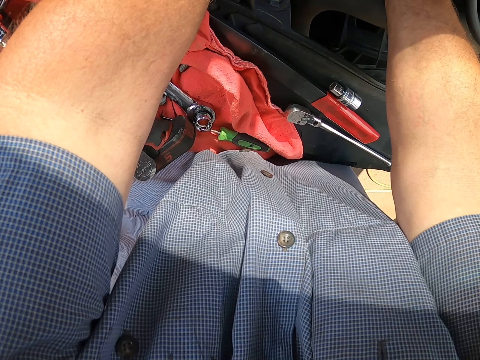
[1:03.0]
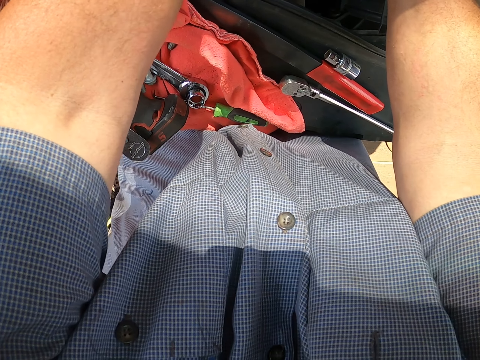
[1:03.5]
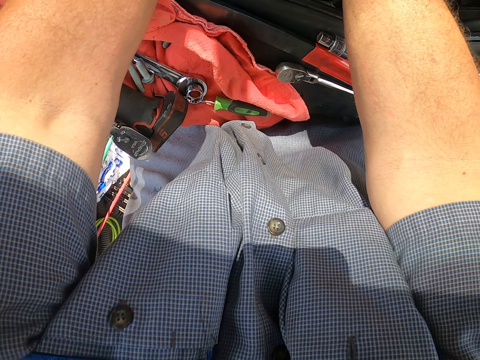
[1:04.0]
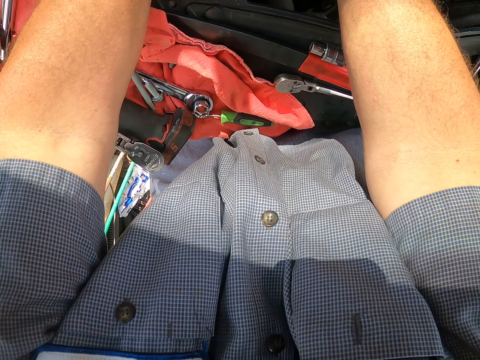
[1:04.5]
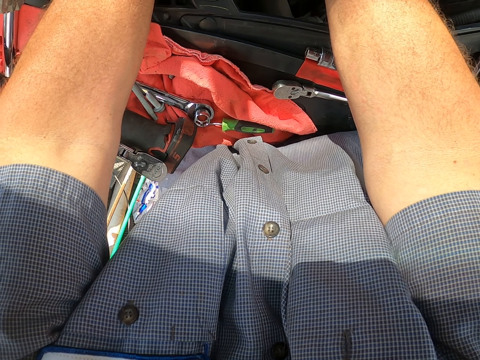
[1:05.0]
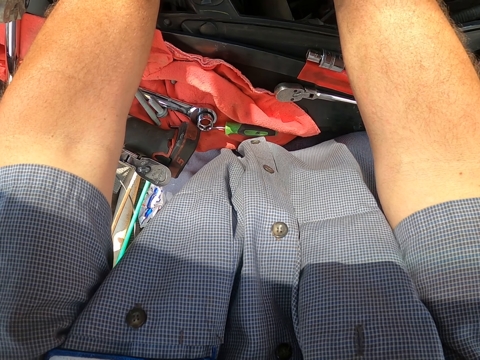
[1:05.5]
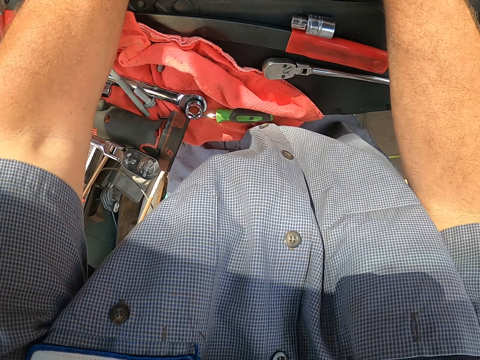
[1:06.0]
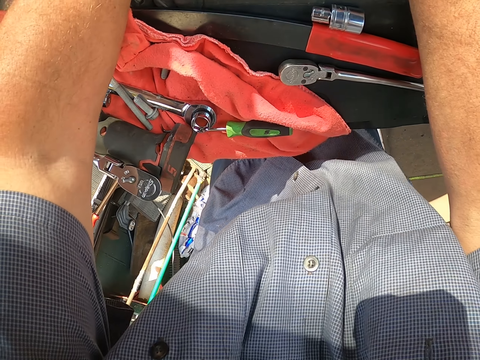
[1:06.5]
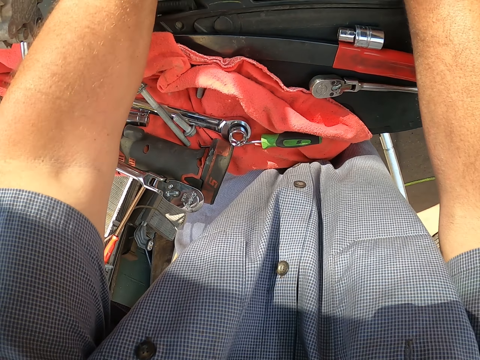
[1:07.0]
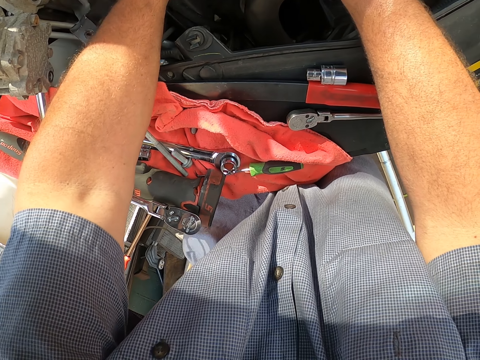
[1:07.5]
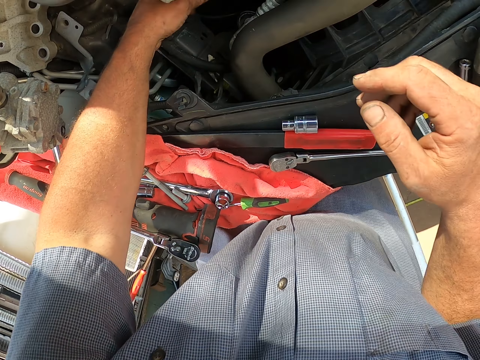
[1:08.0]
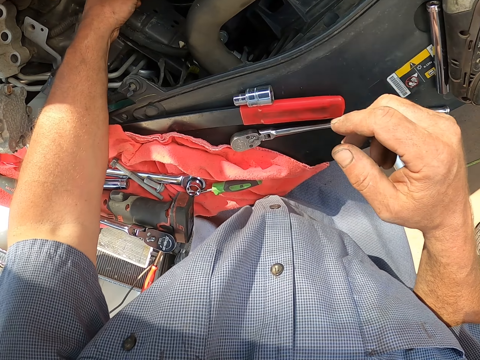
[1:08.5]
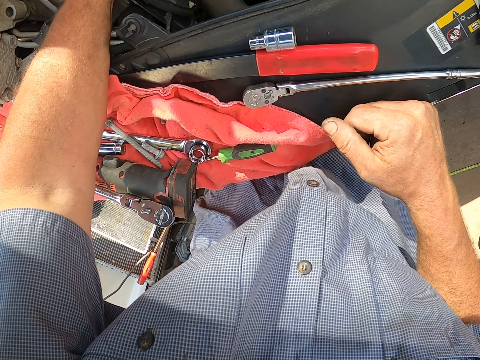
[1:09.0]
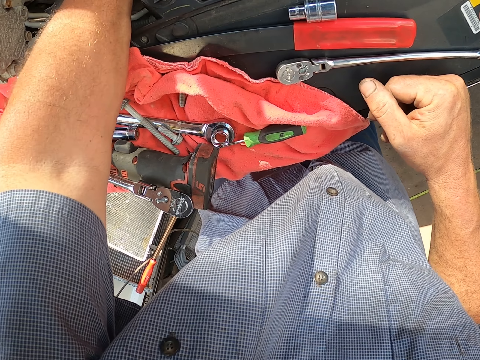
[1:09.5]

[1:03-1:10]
The camera wearer fits the screw inside the part in the bonnet. They reposition the right hand.

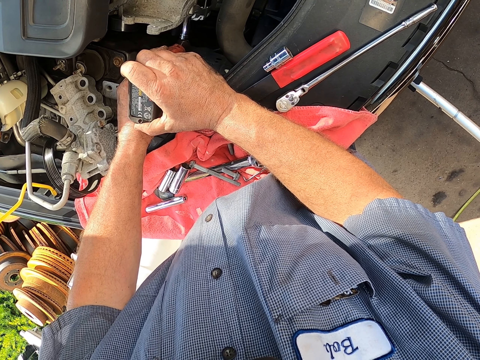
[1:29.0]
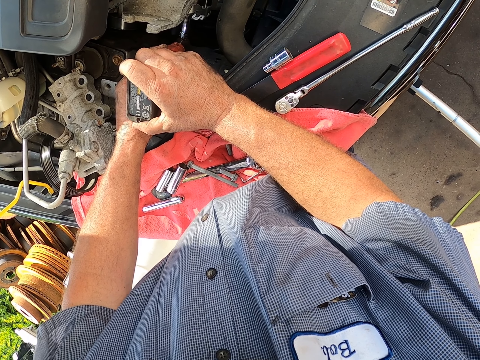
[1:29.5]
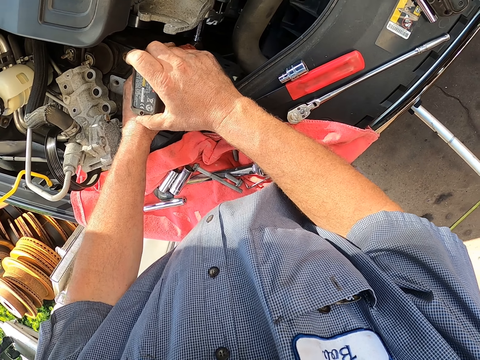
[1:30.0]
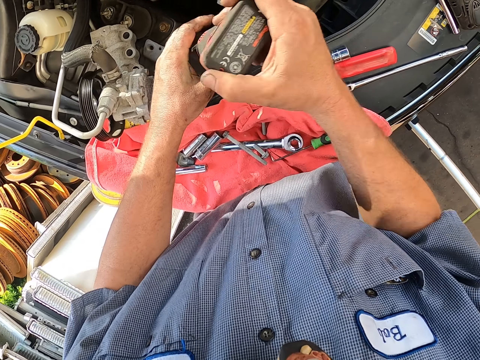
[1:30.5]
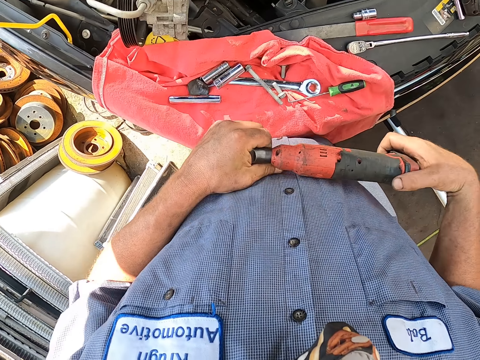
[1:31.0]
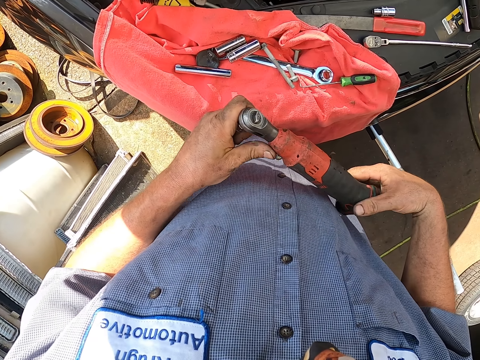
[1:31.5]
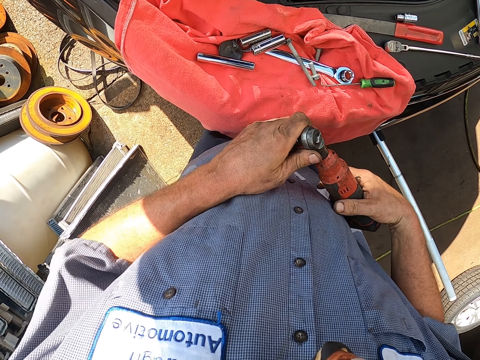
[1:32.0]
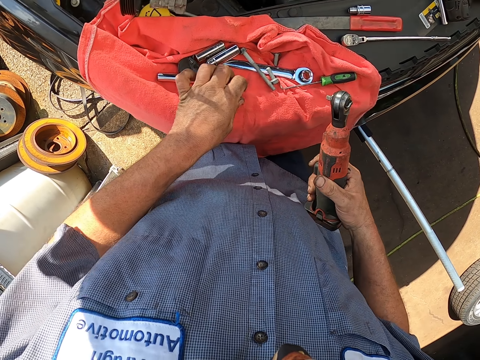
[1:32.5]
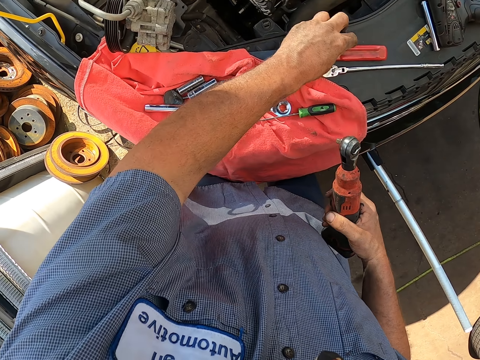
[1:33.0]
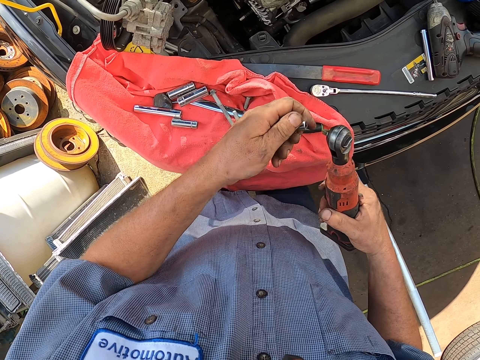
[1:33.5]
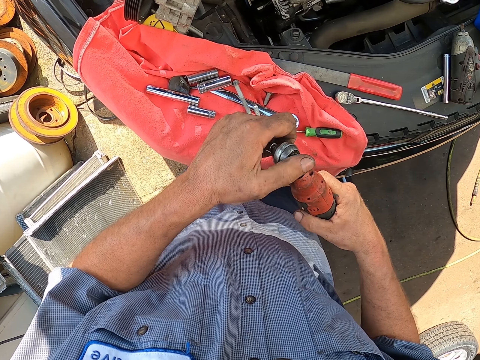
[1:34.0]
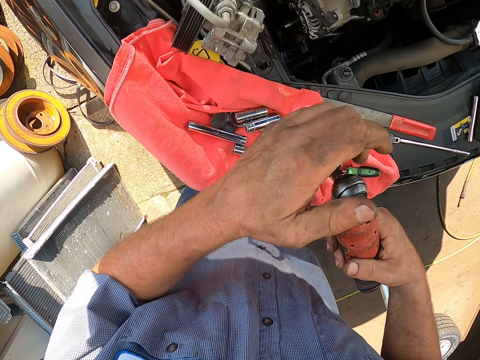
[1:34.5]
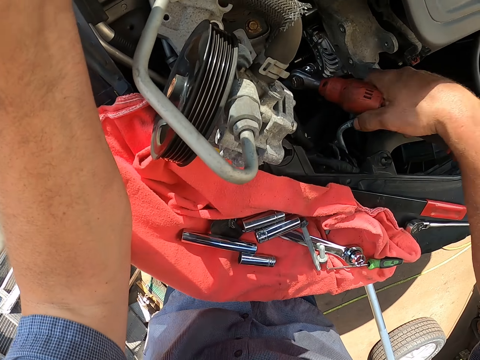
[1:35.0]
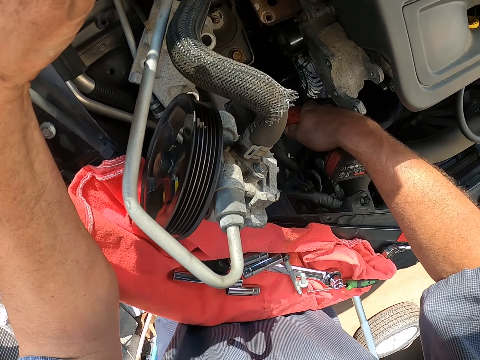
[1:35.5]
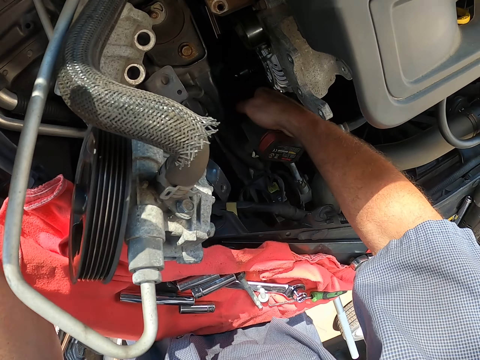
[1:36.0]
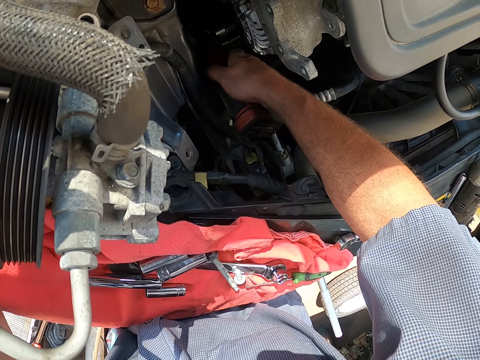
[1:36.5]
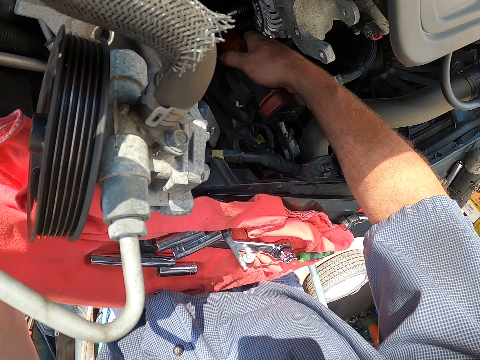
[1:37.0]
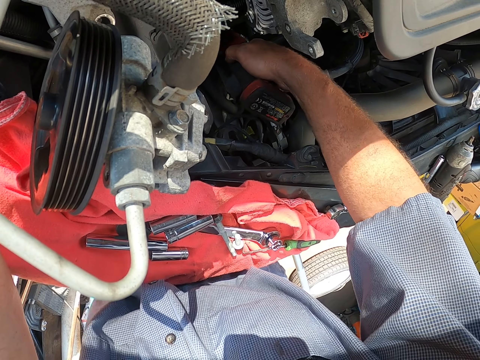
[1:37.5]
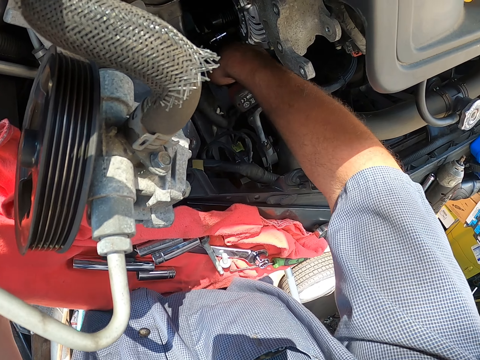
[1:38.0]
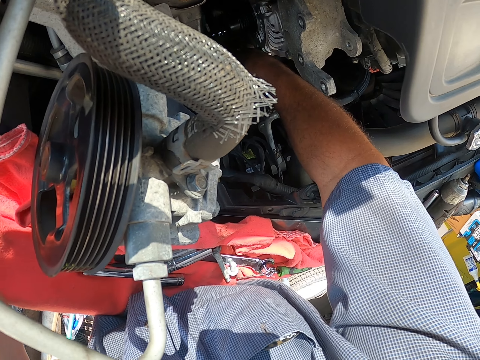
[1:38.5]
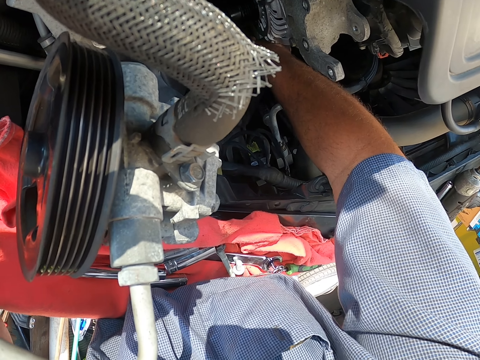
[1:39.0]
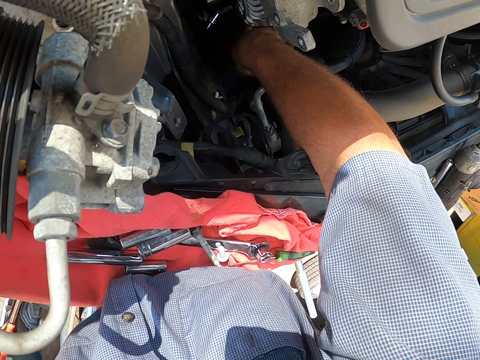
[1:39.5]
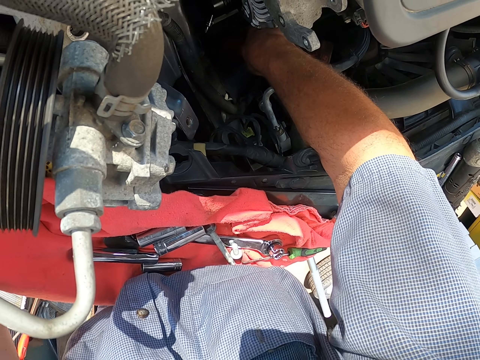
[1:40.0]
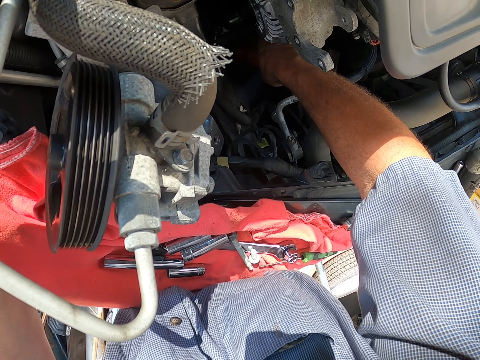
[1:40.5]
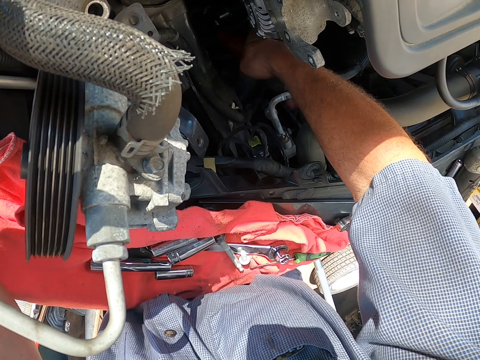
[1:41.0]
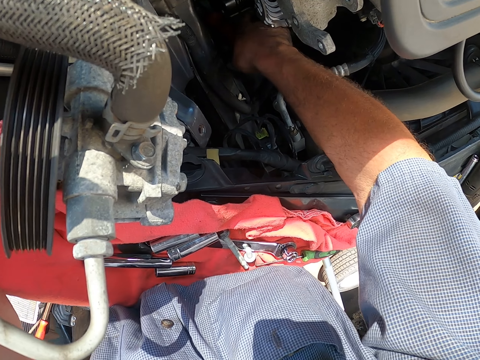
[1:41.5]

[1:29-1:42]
The camera wearer removes the bolt driver or wrench from the part under the bonnet. They remove the bolt bit or socket from the driver. They drop the socket. They take another bit from under the bonnet. They fit the bit to the driver. They move the left hand. They fix the engine. They fit the bolt driver on the bolt under the bonnet and fasten the bolt with the bolt driver.

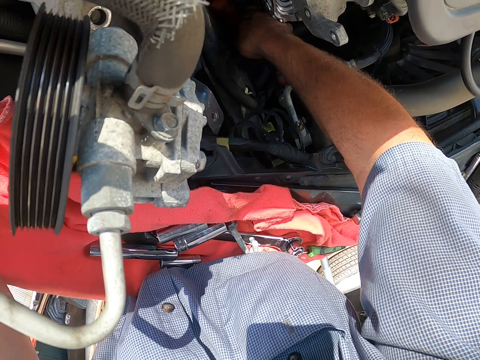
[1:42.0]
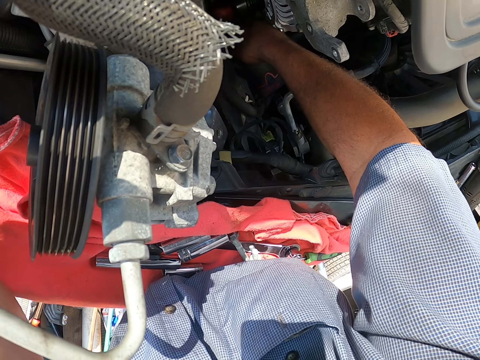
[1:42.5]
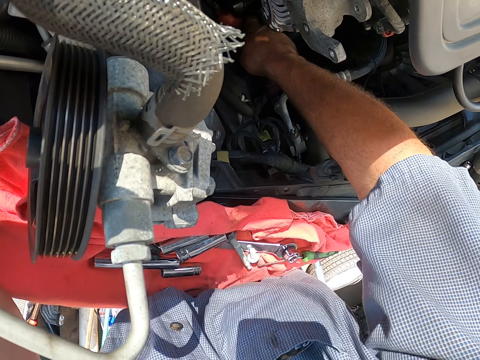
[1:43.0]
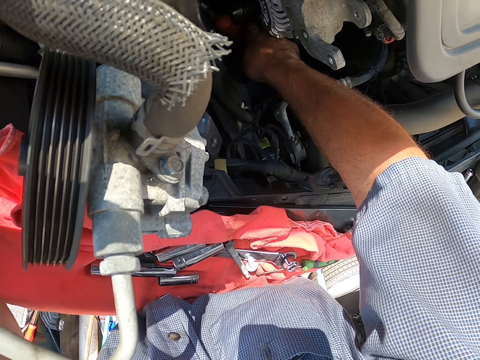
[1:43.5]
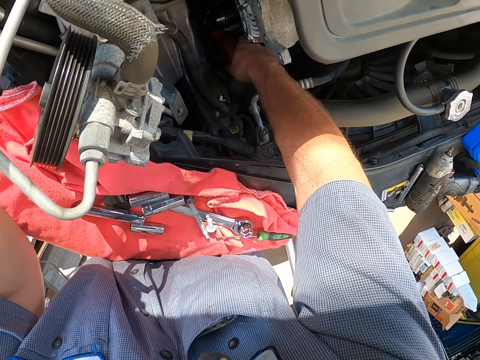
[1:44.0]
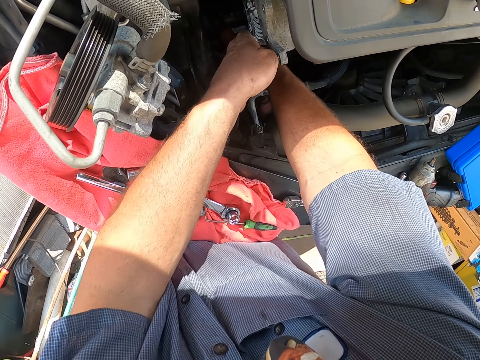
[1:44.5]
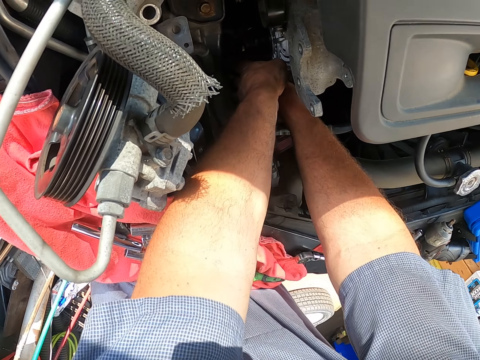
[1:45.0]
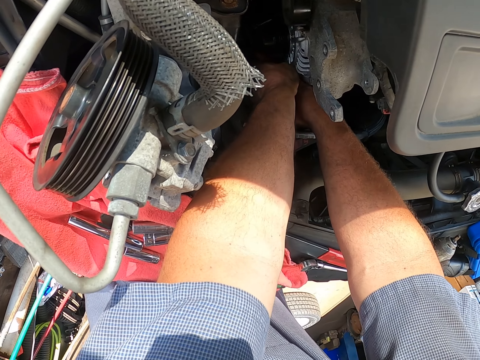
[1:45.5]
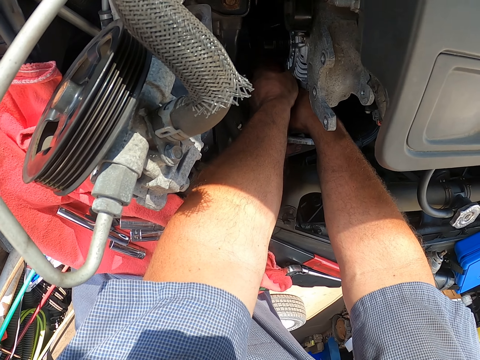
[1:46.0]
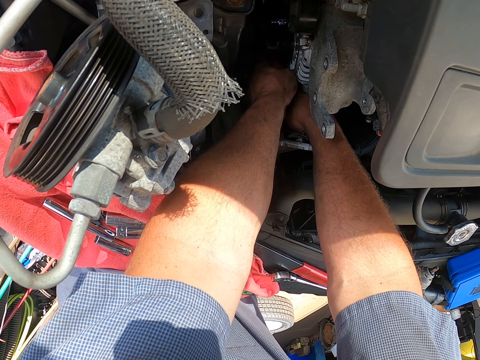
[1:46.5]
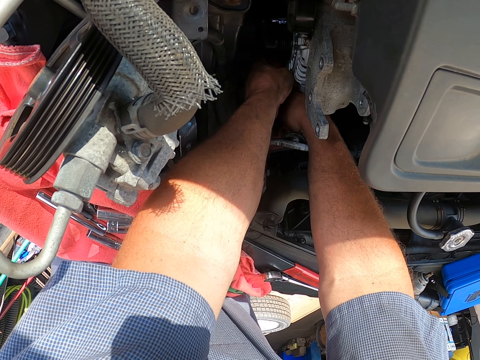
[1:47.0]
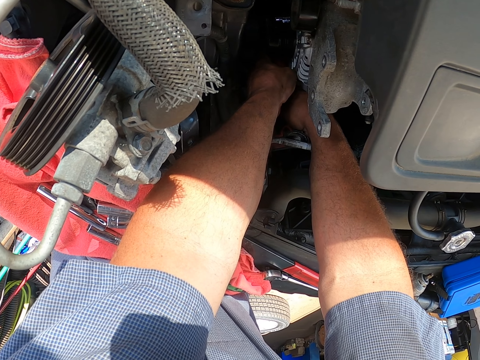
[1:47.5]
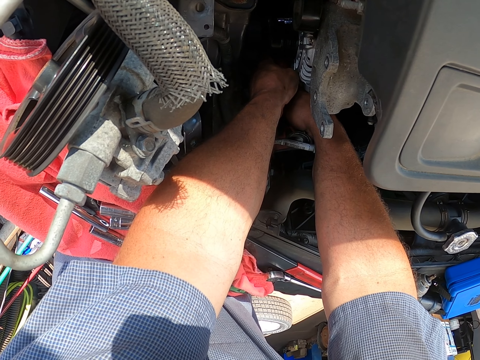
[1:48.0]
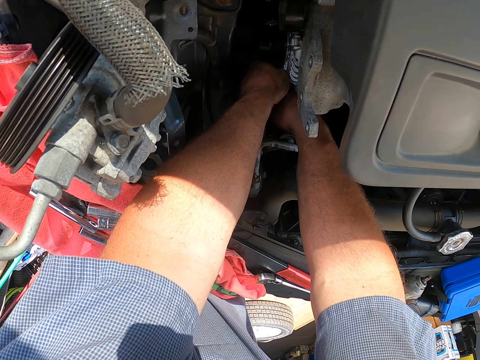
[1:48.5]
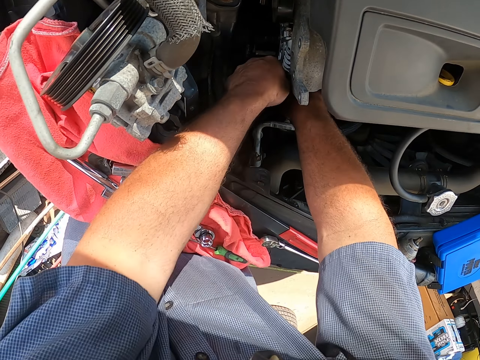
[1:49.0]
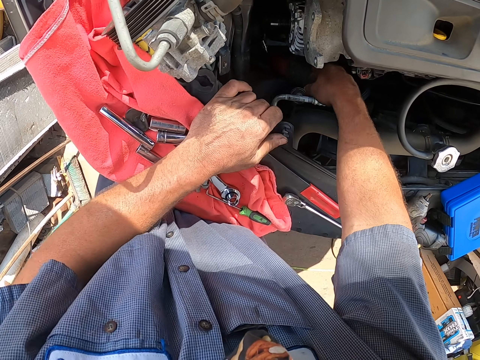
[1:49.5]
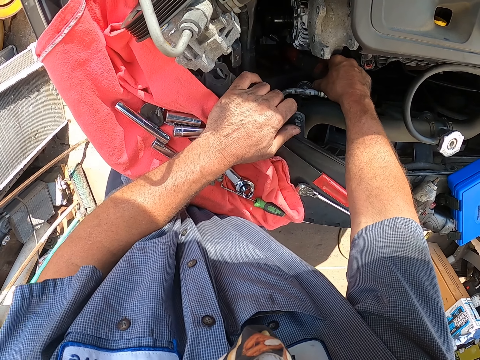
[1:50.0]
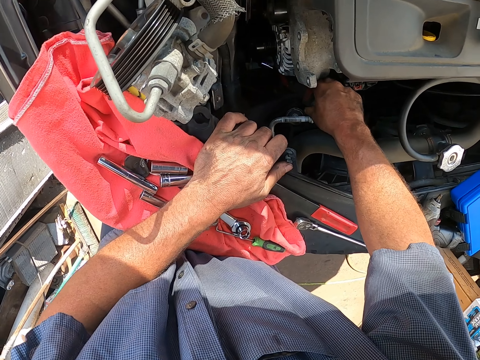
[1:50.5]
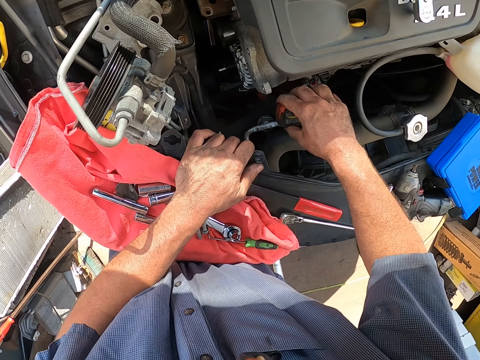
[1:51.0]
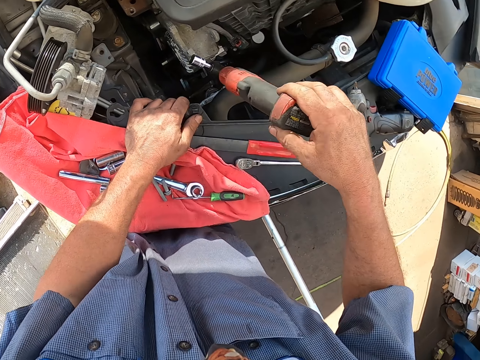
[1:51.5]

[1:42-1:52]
The camera wearer moves the other hand to the engine. They hold the bolt driver with both hands. They rest a hand on the car.
